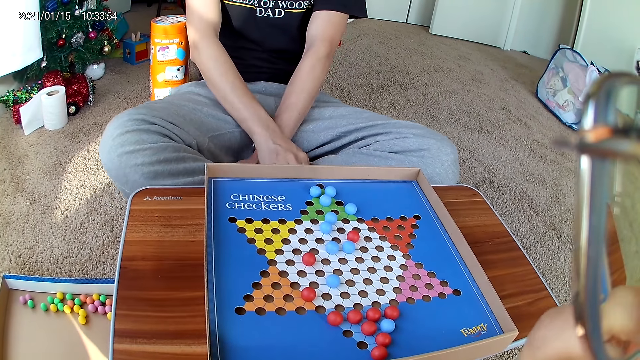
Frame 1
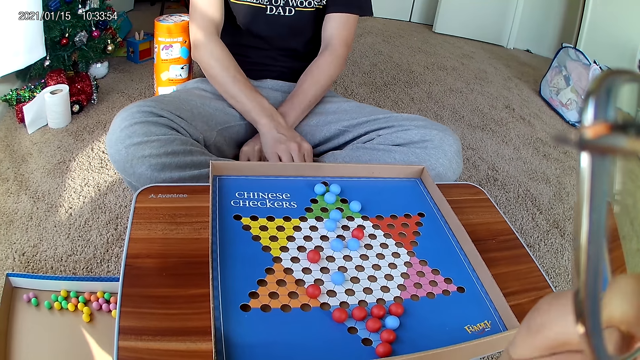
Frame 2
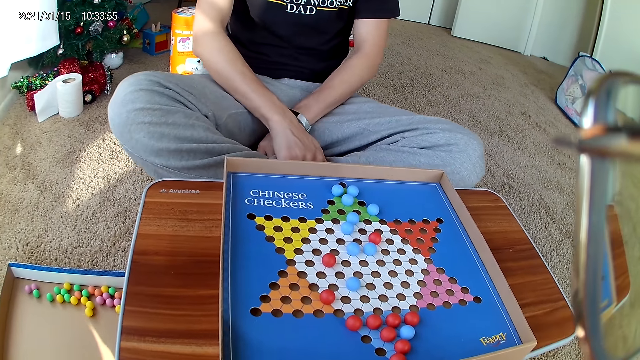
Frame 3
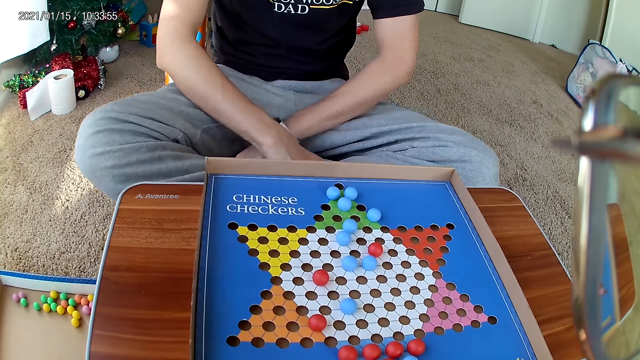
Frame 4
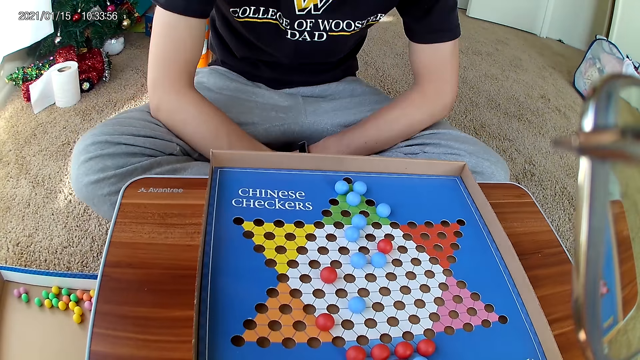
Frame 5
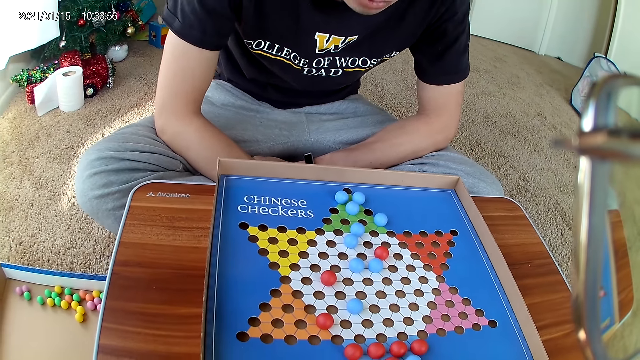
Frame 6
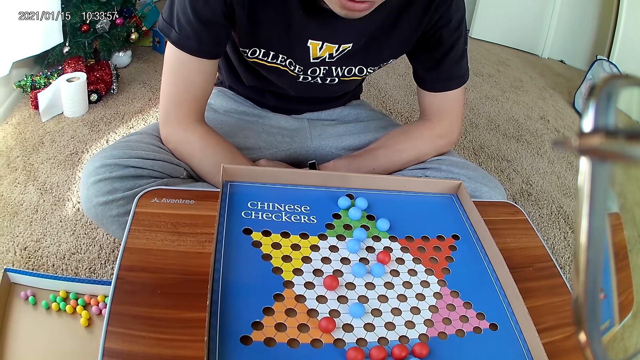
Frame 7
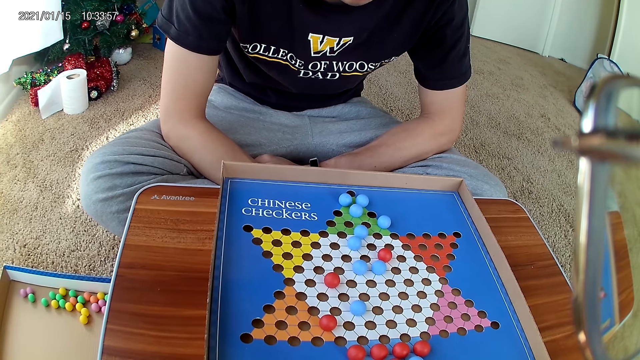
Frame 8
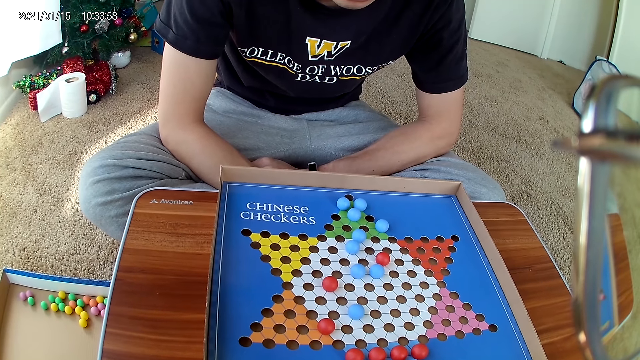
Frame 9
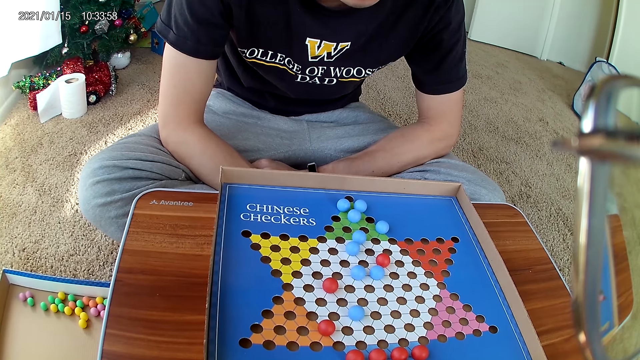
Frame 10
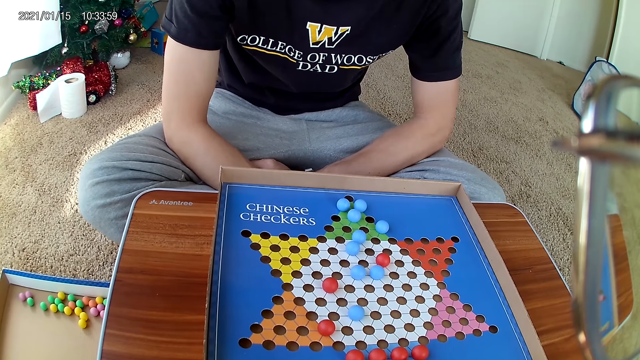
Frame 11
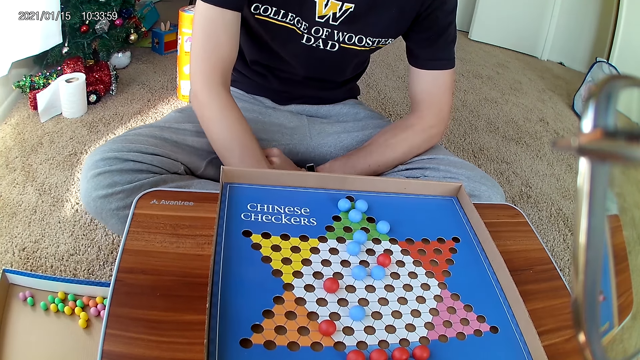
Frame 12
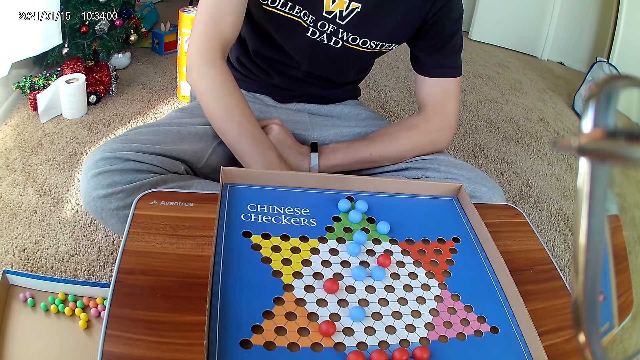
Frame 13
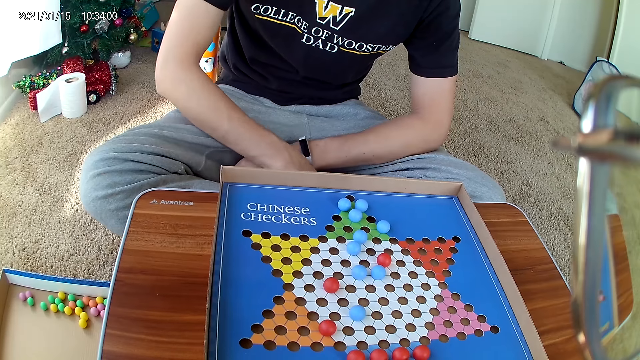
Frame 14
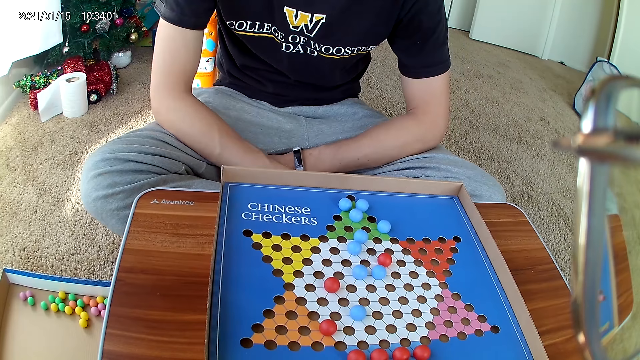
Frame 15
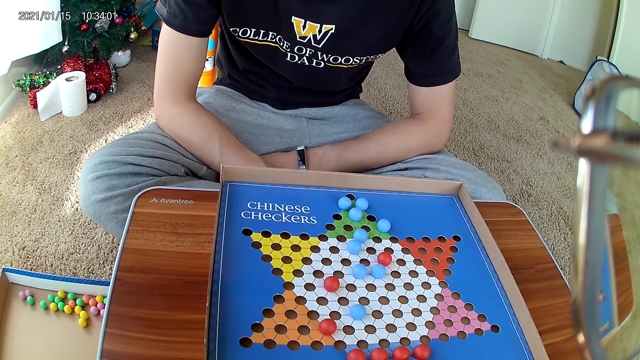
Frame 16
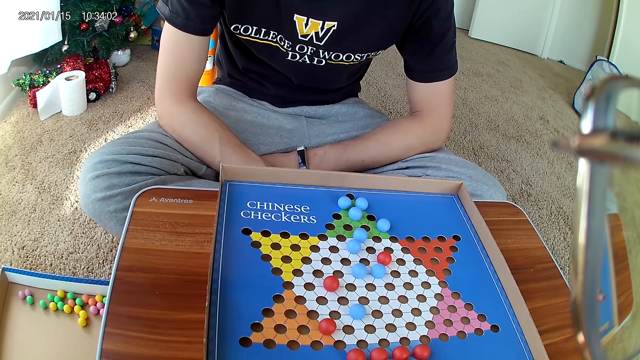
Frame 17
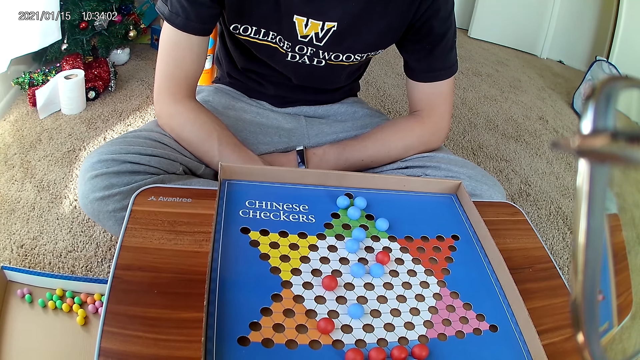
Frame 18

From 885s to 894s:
The man stops playing with the legs.

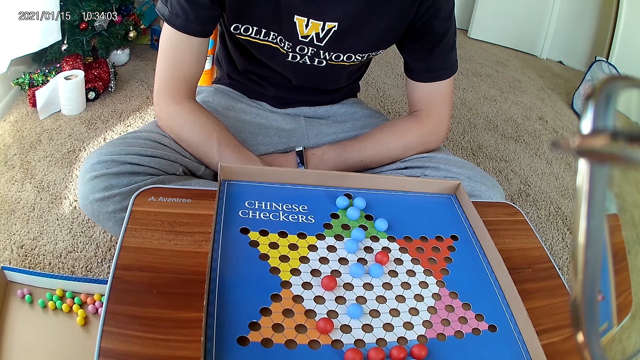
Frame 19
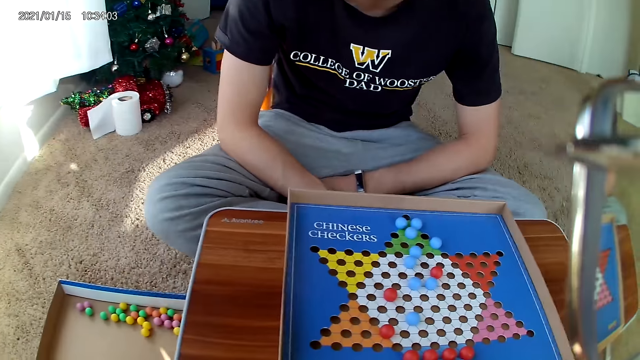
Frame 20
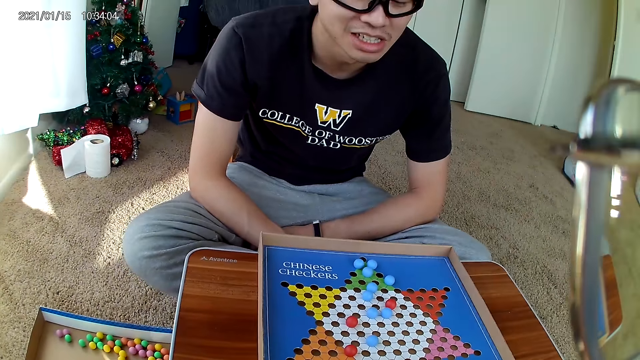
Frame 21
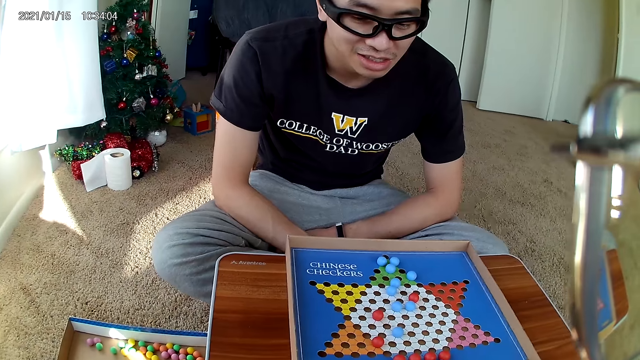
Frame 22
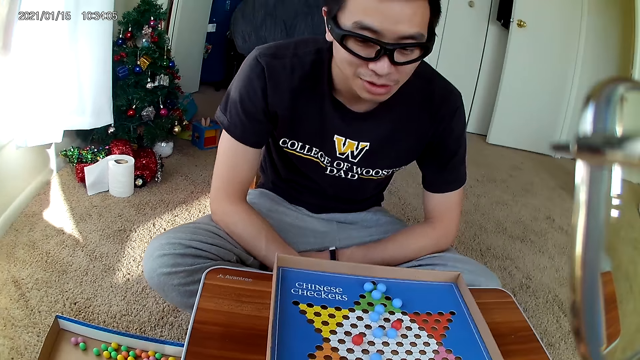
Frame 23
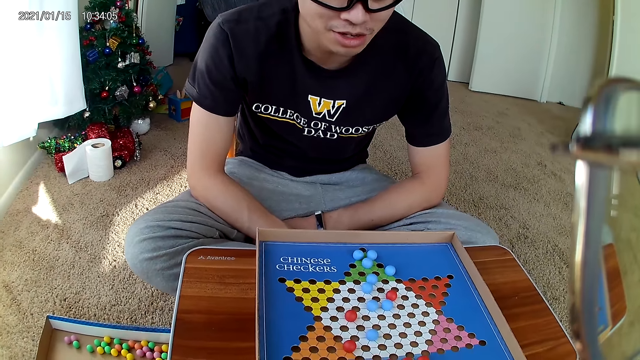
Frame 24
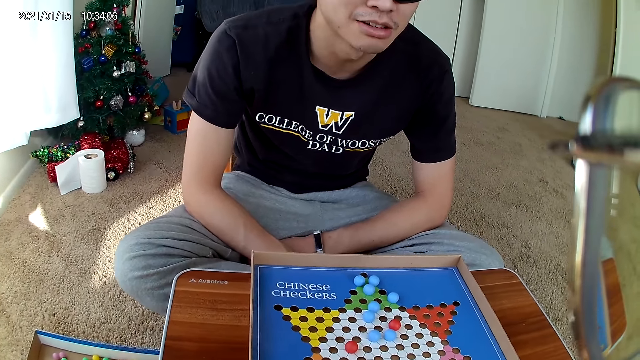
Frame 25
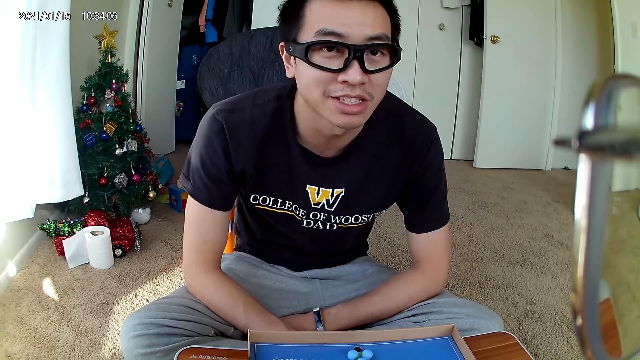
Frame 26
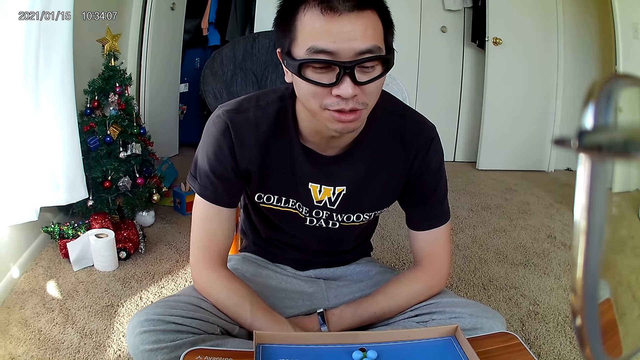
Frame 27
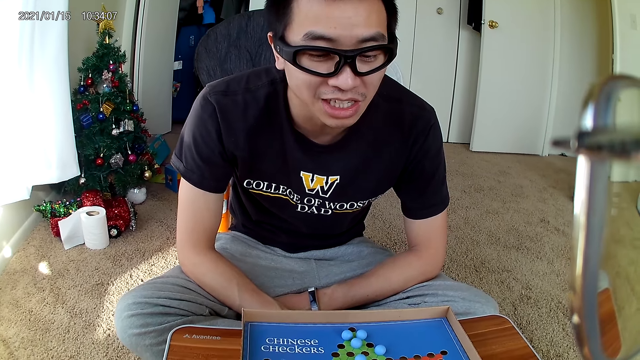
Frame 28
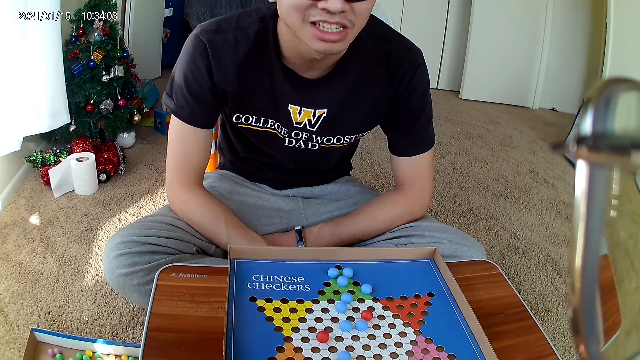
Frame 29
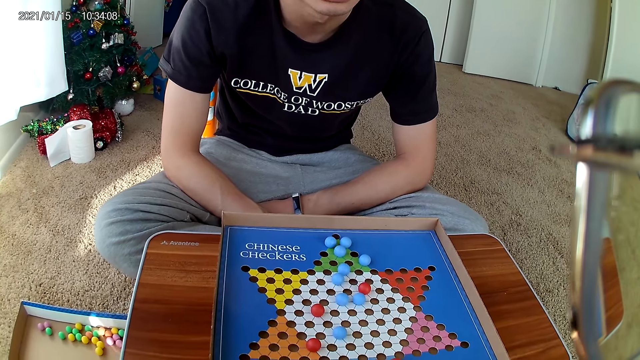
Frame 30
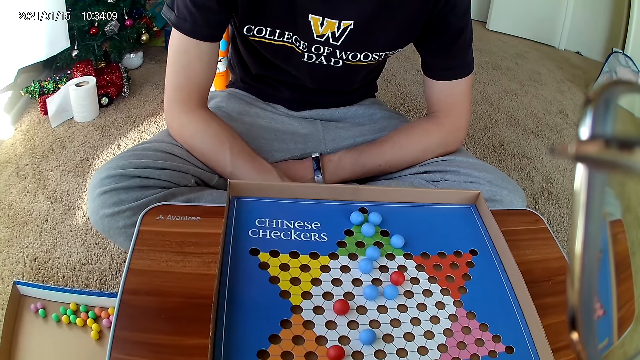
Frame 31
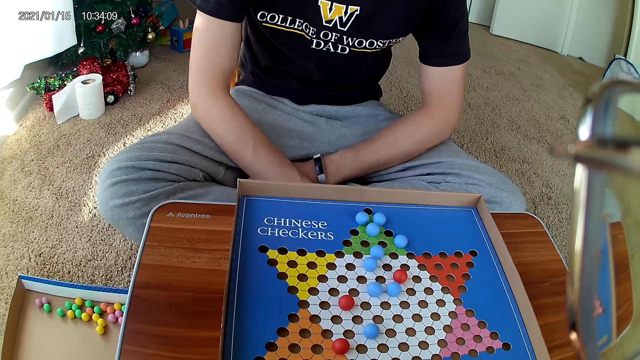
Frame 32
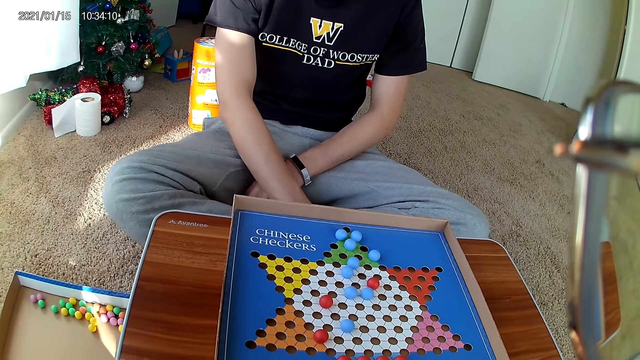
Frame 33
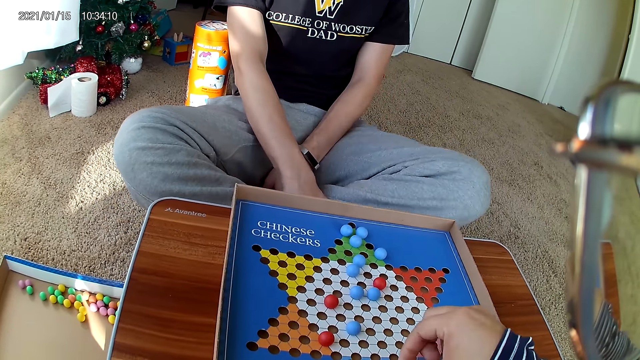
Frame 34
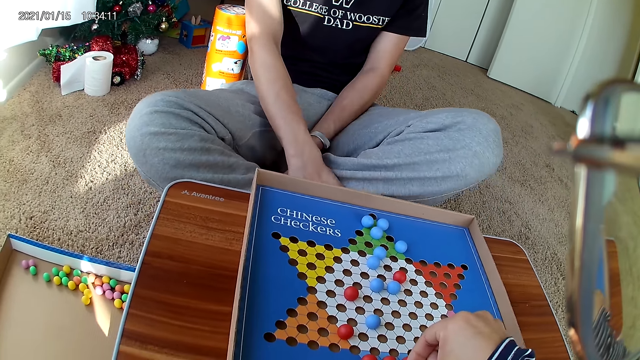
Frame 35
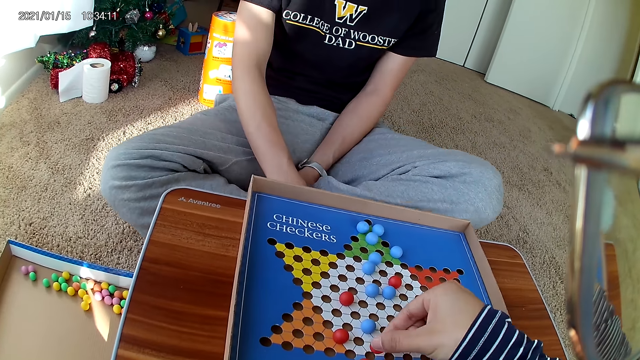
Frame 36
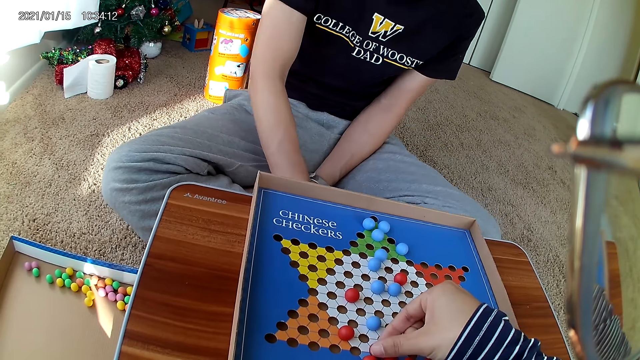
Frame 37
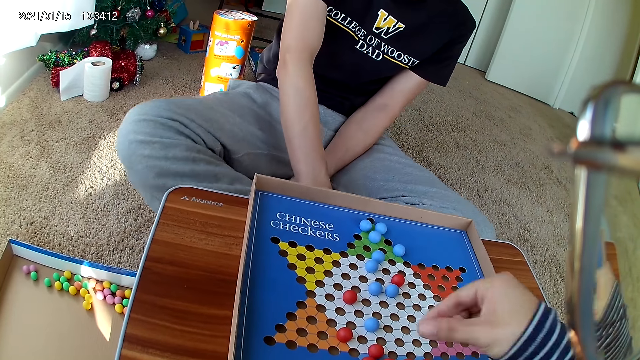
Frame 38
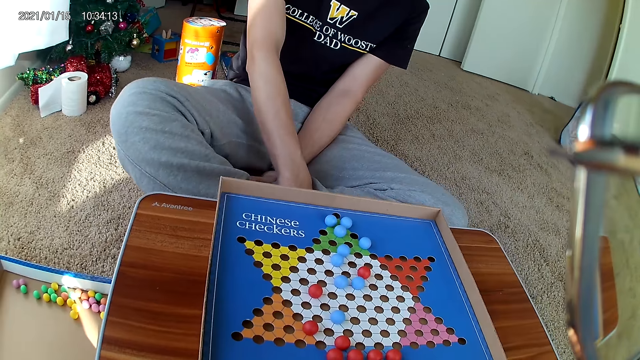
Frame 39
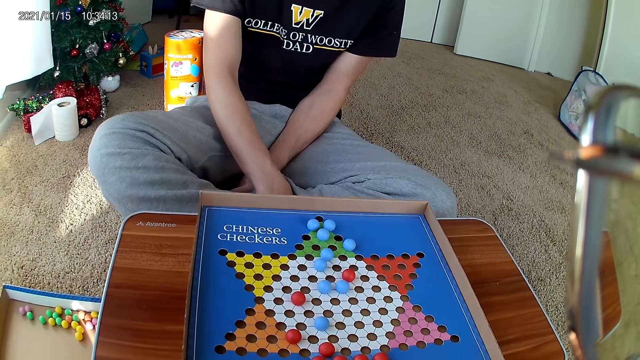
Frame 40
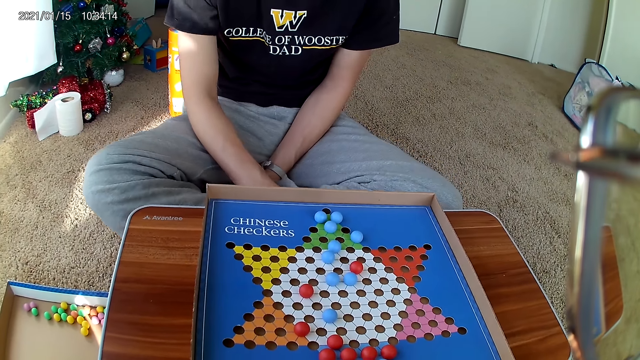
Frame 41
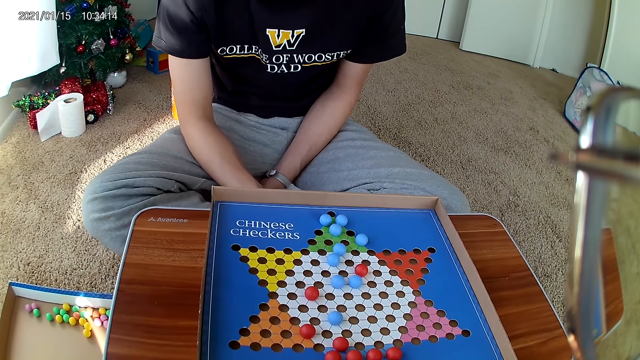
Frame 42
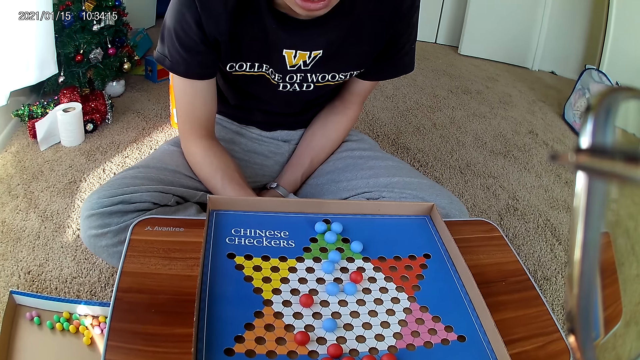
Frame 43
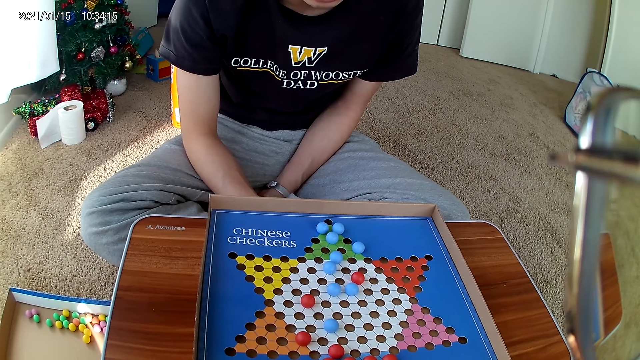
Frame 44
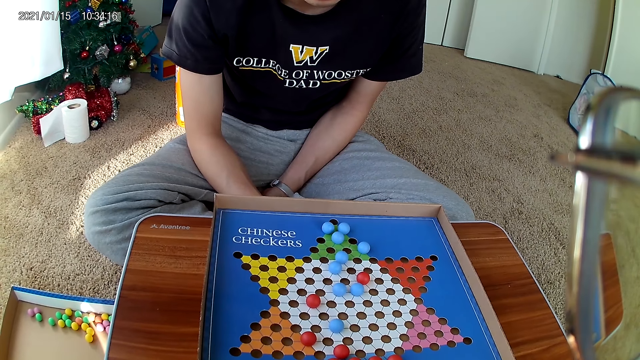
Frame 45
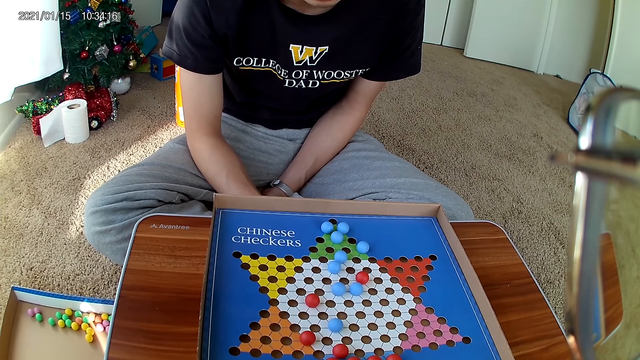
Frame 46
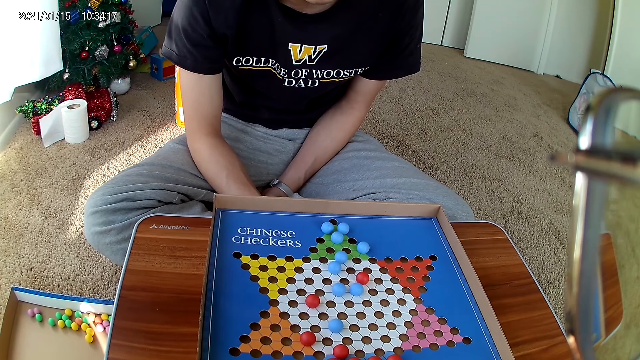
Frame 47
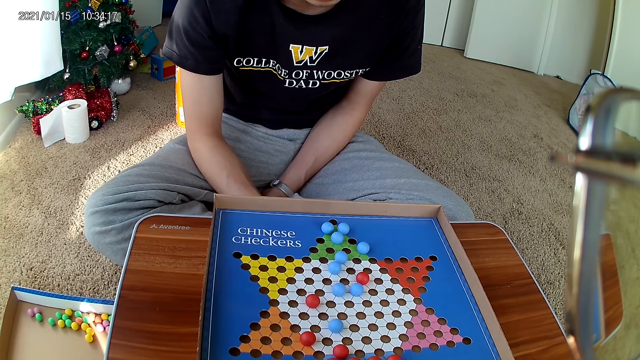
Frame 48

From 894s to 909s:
The man talks to the camera wearer. The camera wearer moves a red marble piece on the checkers board to a new position. They pick up a marble.
